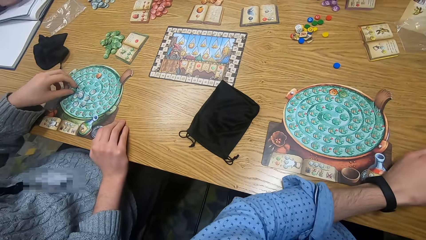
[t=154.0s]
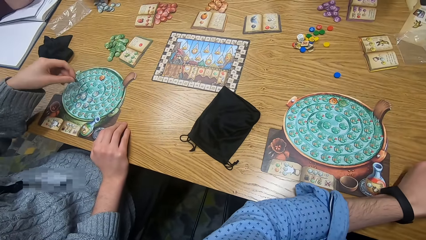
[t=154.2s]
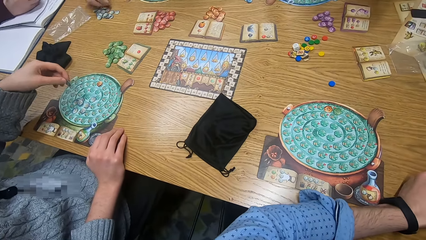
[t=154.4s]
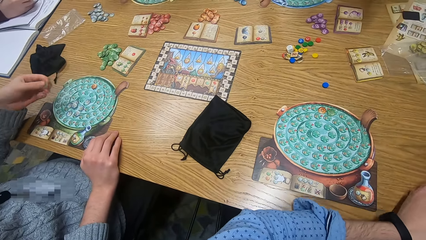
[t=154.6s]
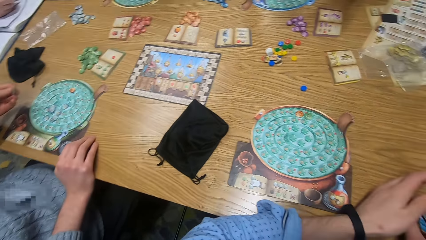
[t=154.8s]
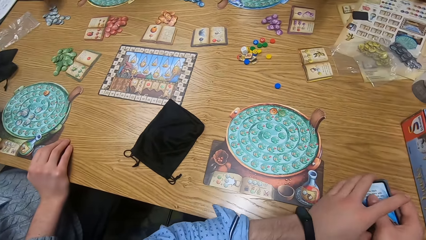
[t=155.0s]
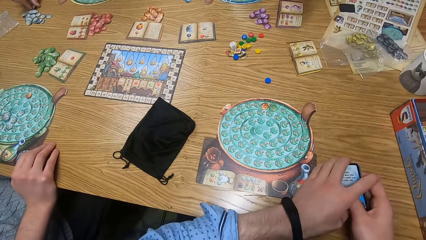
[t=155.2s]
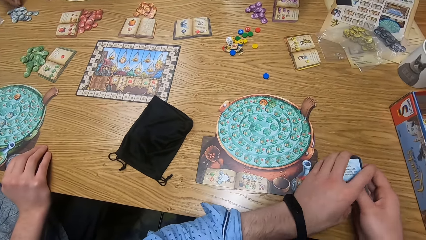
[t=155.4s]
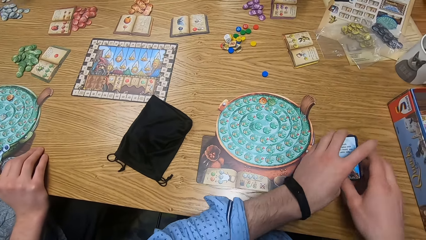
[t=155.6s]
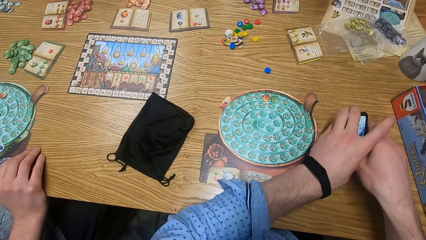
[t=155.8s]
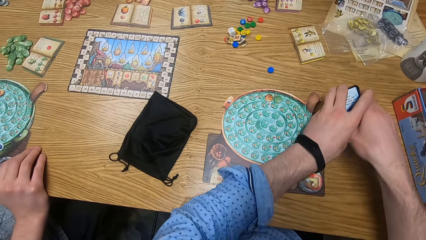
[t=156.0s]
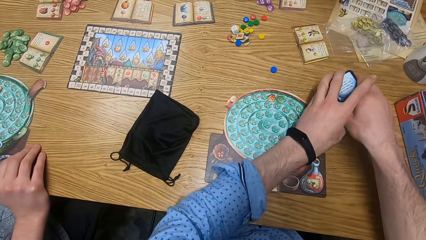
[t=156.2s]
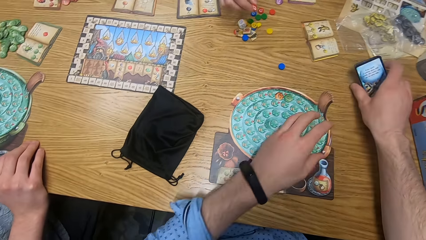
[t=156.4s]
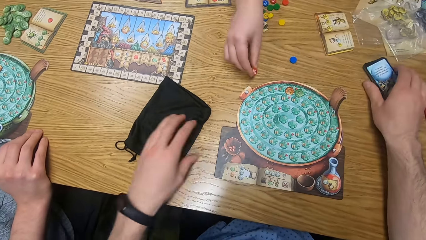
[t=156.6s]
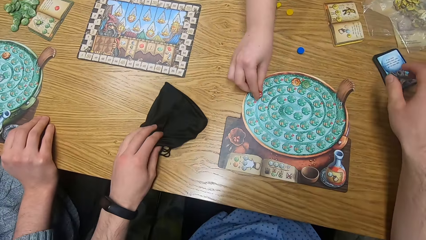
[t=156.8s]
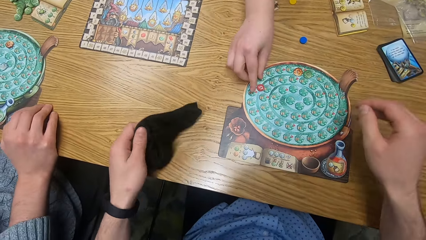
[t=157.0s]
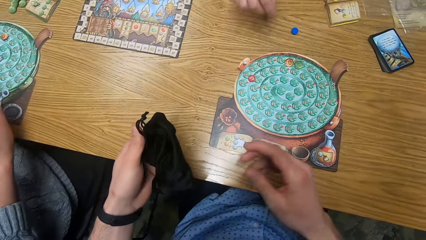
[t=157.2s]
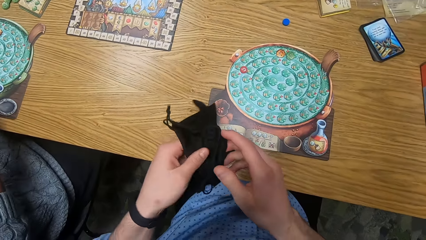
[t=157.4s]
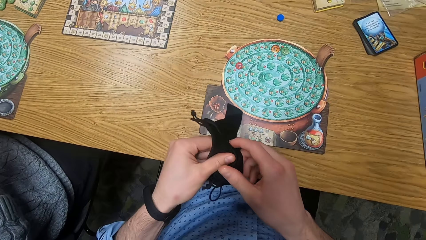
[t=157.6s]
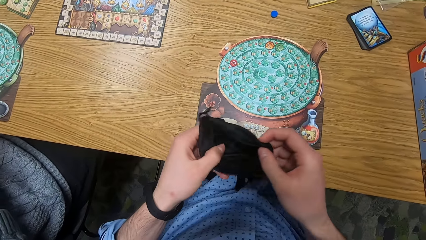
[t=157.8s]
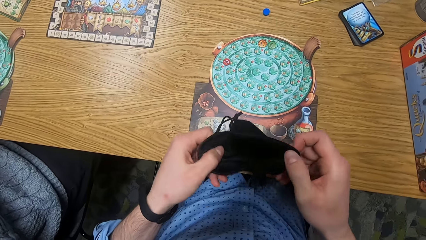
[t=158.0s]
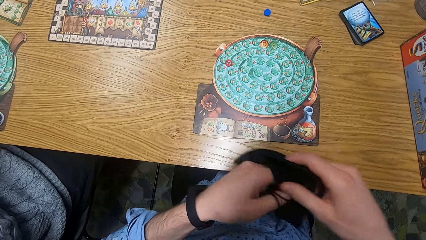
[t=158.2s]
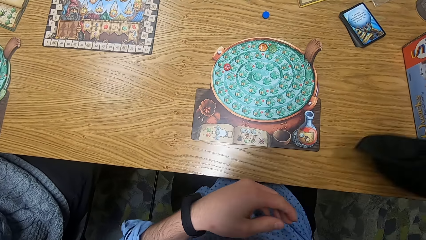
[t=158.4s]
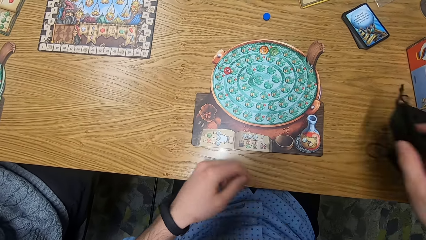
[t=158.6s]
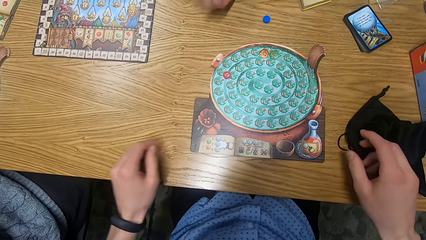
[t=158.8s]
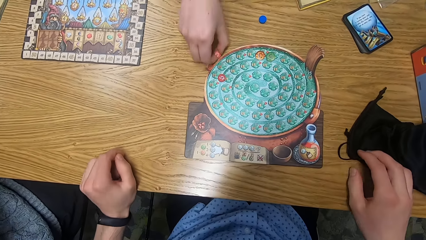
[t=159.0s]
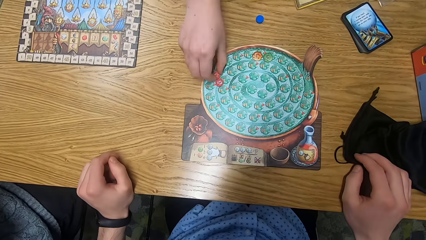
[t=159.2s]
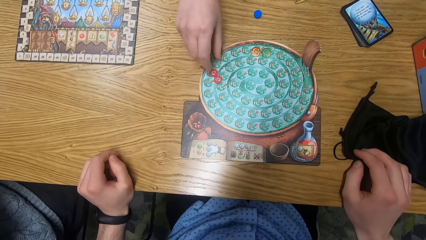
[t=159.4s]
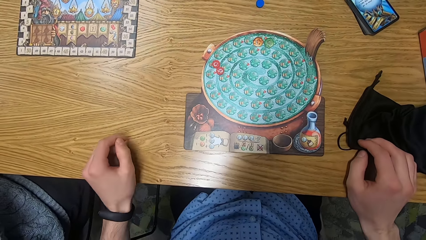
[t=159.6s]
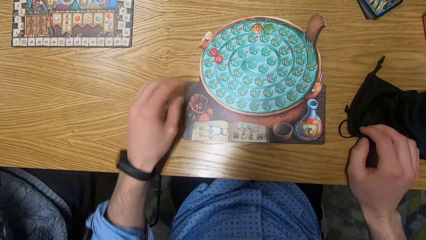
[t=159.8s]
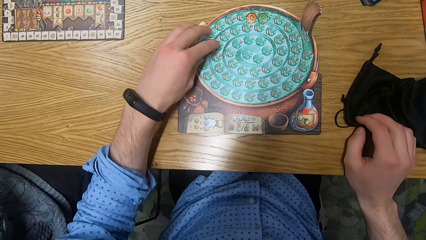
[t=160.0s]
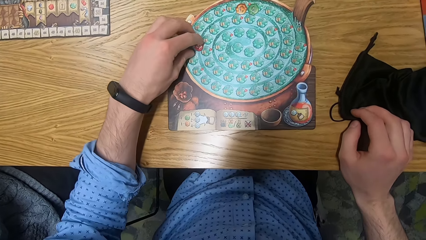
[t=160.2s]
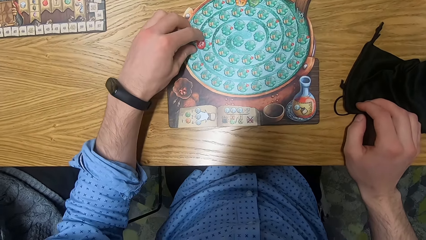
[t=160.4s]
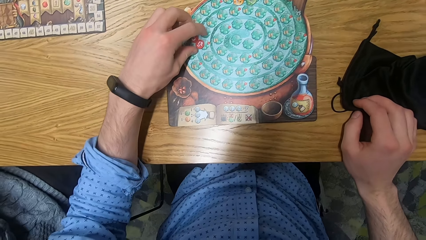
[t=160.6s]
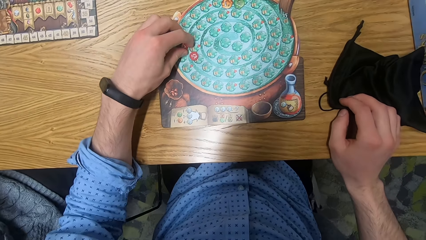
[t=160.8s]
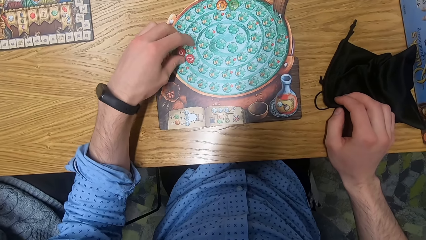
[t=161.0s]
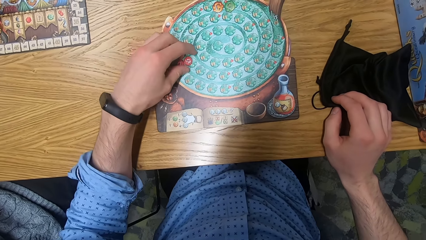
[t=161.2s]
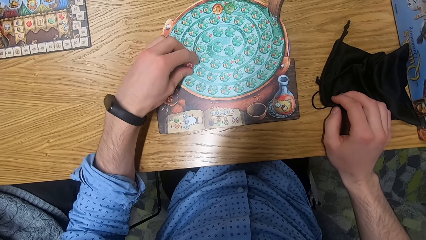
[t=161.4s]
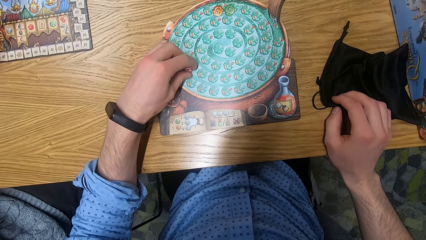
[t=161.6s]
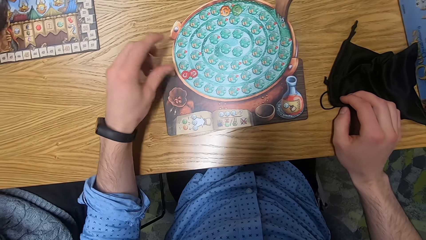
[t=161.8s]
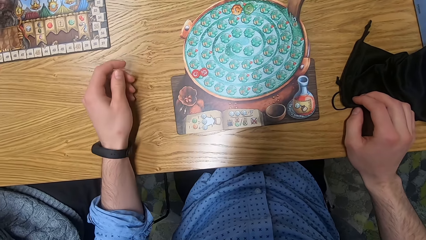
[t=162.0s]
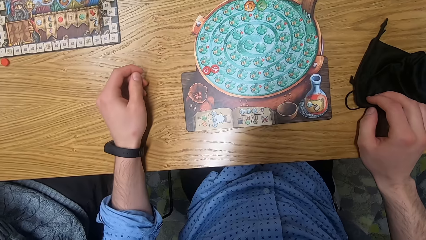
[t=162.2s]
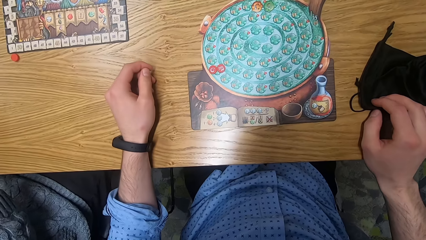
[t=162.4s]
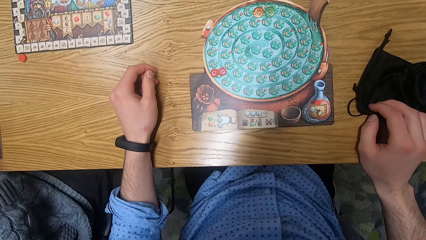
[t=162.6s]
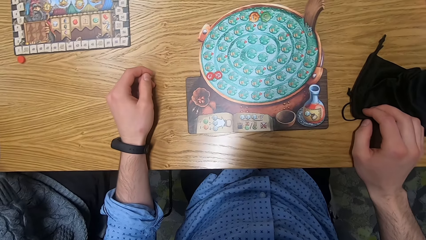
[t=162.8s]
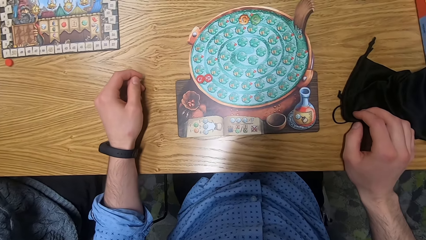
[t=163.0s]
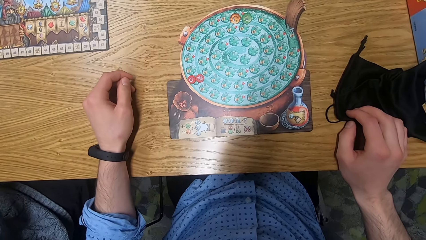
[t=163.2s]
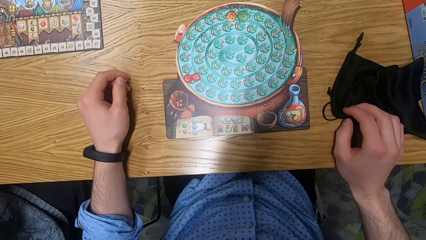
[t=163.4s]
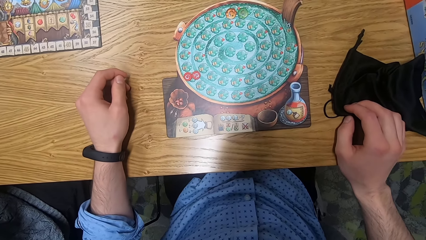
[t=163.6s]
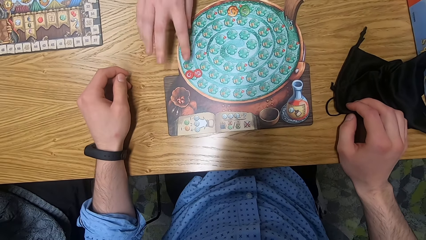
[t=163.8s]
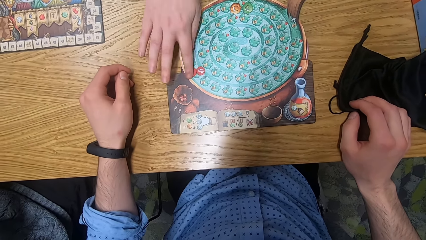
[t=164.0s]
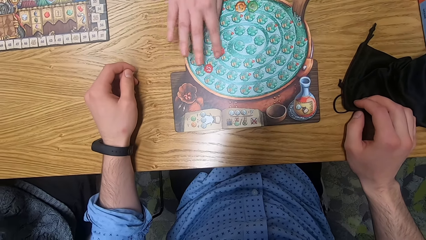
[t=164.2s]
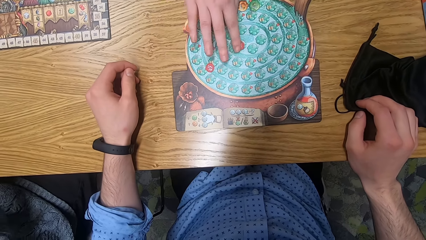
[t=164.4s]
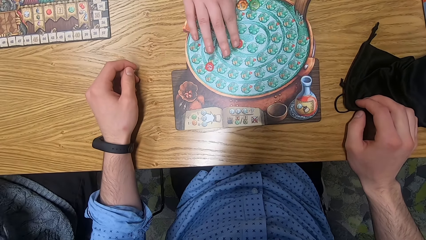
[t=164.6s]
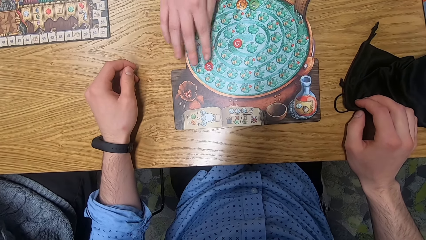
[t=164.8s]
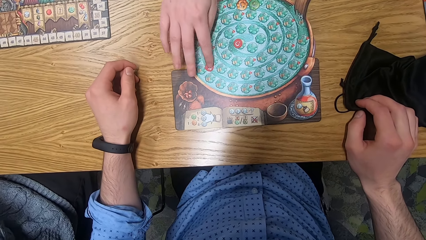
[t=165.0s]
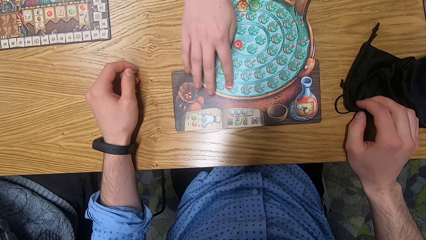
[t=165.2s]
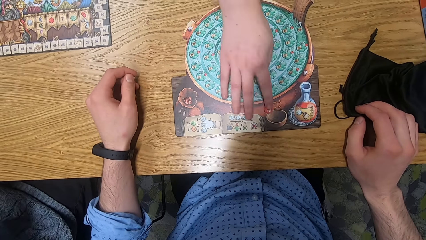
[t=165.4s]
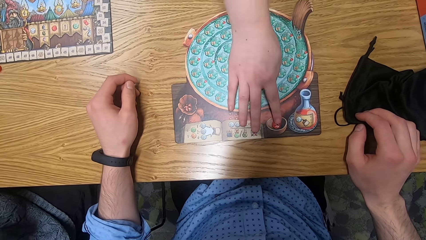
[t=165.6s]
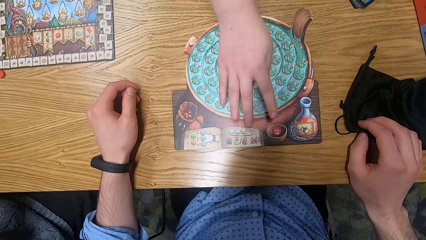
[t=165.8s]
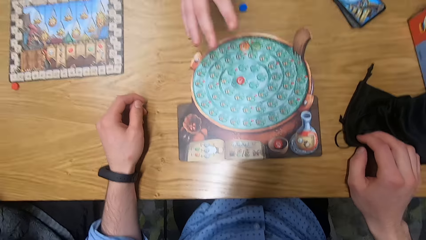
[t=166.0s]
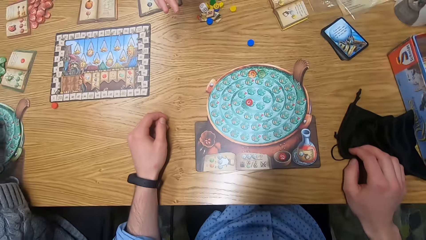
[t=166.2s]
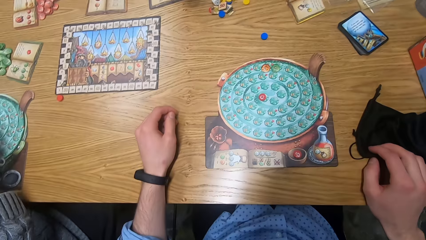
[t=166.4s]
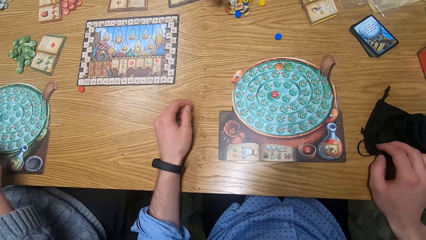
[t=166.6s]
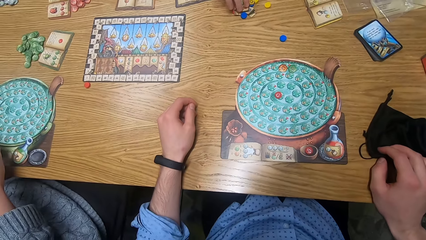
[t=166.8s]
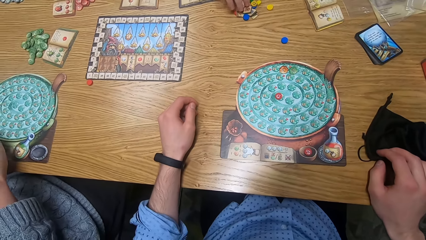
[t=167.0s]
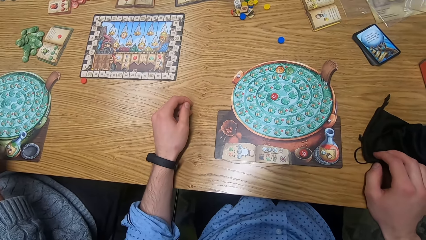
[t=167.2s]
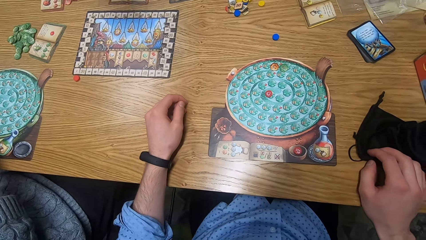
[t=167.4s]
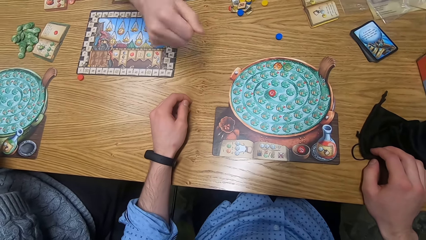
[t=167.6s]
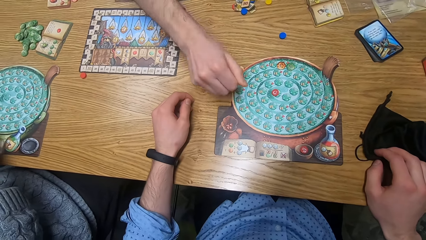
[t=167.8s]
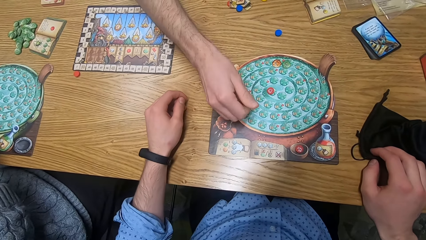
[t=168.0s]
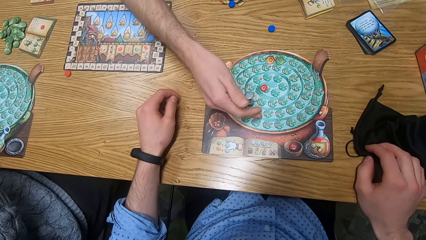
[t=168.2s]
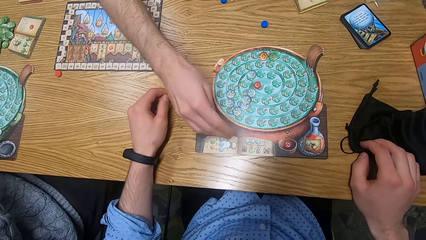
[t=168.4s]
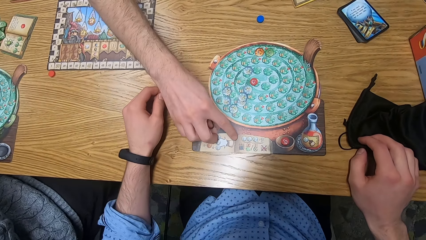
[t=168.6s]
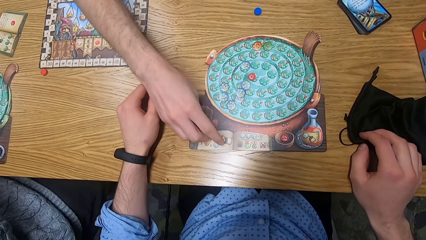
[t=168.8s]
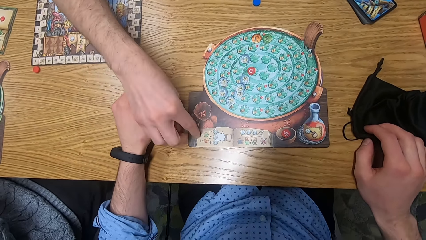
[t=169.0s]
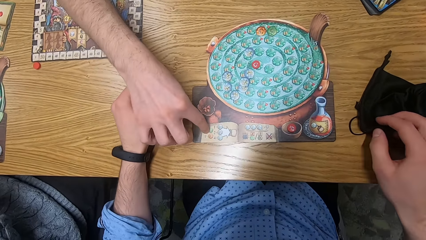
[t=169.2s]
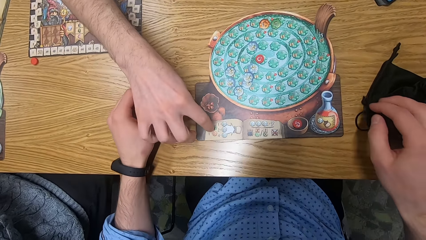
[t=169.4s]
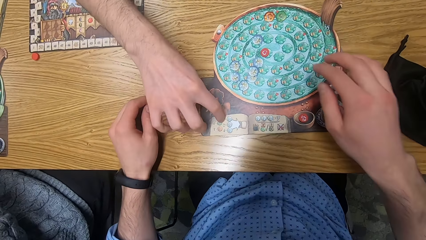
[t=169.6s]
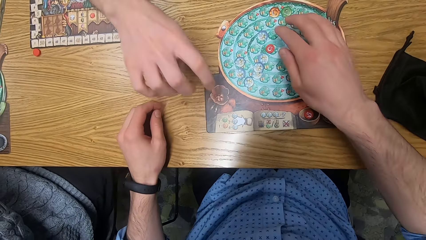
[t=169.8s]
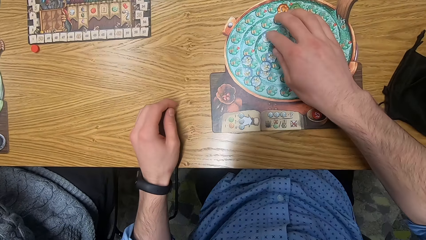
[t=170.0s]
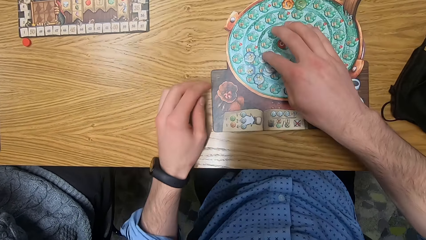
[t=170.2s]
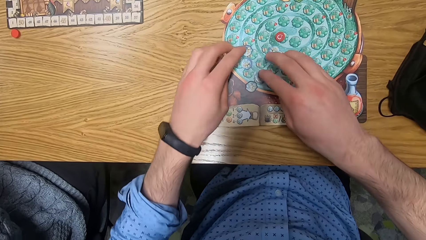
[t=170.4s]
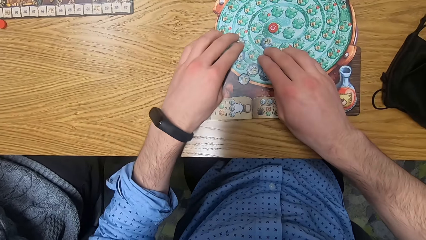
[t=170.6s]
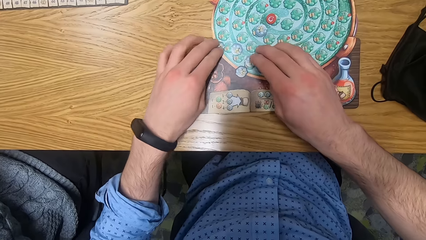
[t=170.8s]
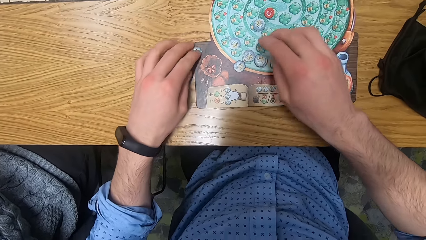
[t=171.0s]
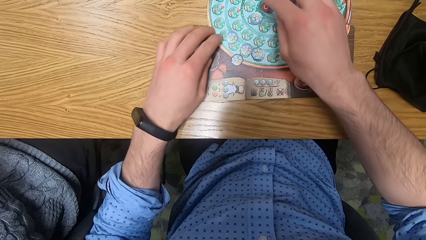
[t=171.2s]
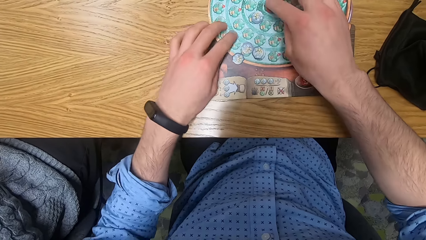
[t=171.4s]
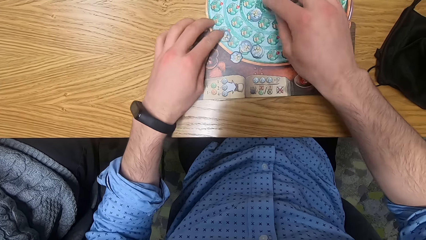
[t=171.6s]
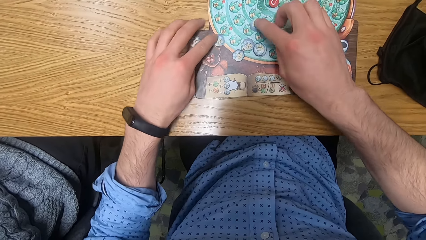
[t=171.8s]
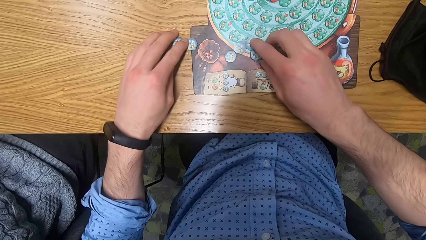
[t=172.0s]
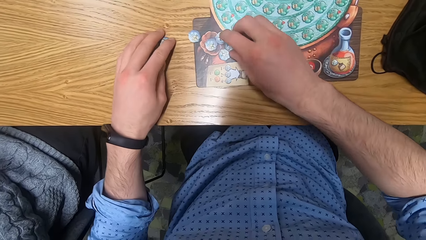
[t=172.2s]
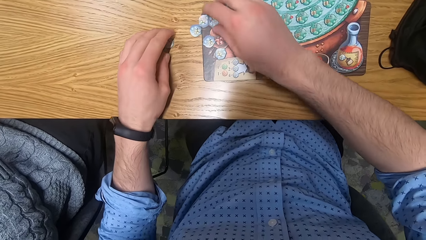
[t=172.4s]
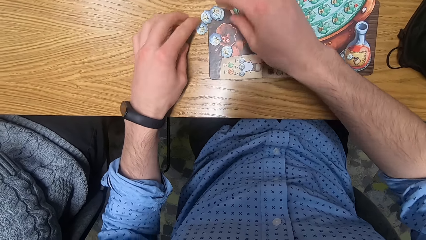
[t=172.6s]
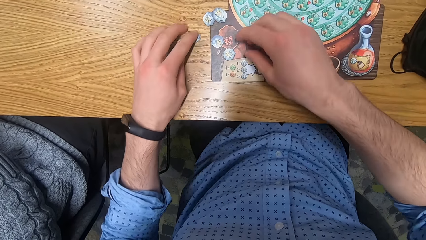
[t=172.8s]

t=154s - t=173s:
A man picks a green token from the player board on the table with his left hand. The camera wearer drops the stack of cards on the table with his right hand. He picks the black bag from the table with his left hand. A woman drops a red chip on the player board with her right hand. The camera wearer opens the black bag with both hands. He drops the black bag on the table with his right hand. The woman drops an orange chip on the player board with her right hand. The camera wearer moves the red and orange chips on the player board with his left hand. The woman moves the orange chip on the player board with her right hand and moves the red chip on the player board with her right hand. Another man drops some white tokens on the player board with his right hand and taps the player board with his right hand. The camera wearer moves the white tokens off the player board with both hands. He plays dice.
